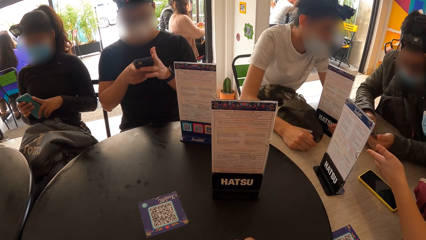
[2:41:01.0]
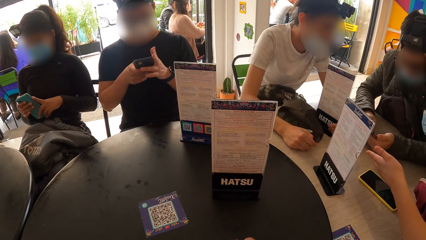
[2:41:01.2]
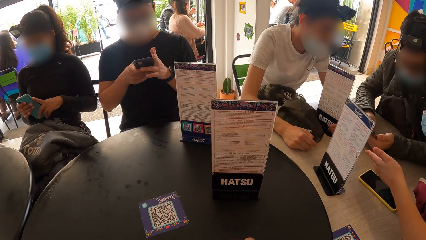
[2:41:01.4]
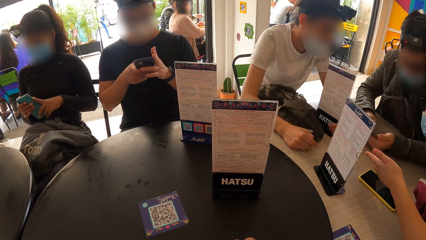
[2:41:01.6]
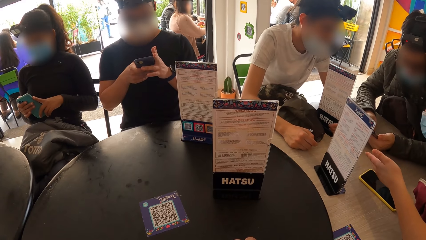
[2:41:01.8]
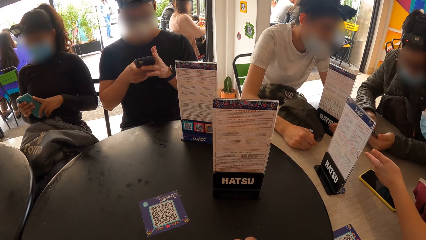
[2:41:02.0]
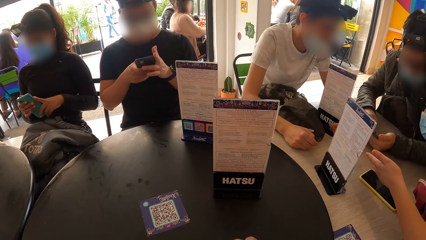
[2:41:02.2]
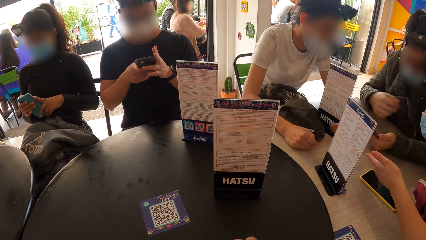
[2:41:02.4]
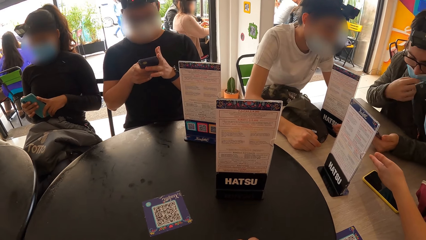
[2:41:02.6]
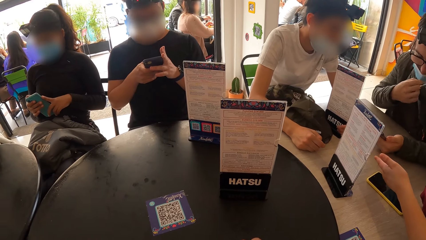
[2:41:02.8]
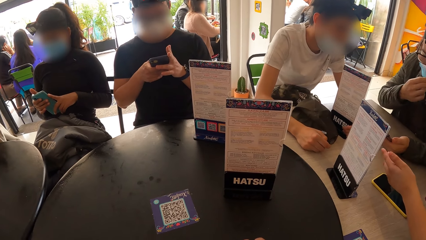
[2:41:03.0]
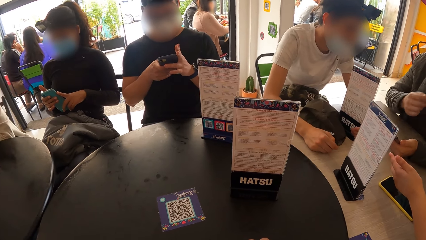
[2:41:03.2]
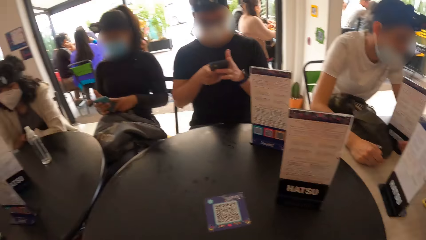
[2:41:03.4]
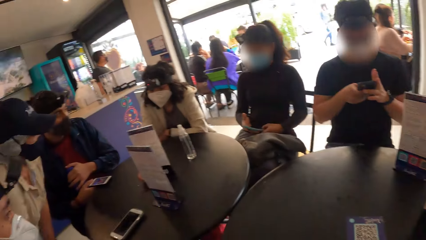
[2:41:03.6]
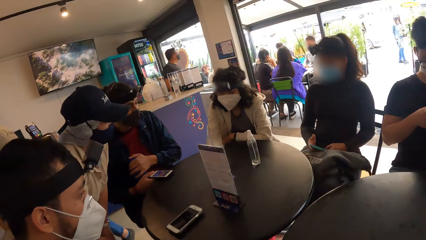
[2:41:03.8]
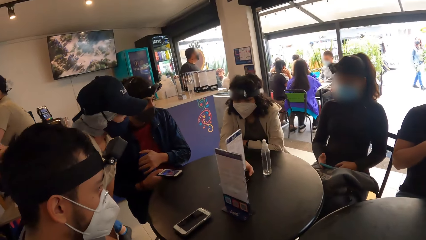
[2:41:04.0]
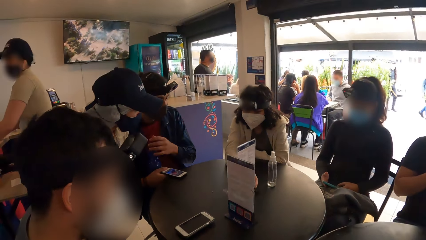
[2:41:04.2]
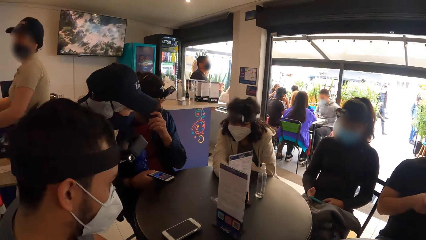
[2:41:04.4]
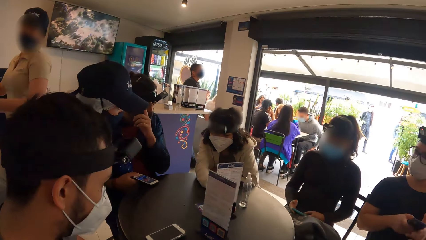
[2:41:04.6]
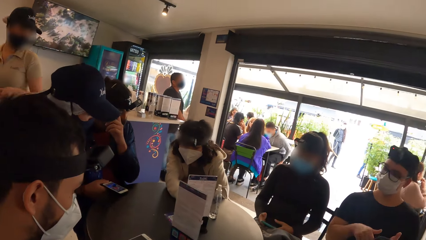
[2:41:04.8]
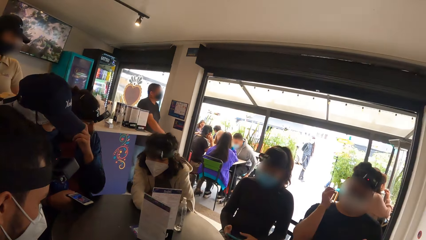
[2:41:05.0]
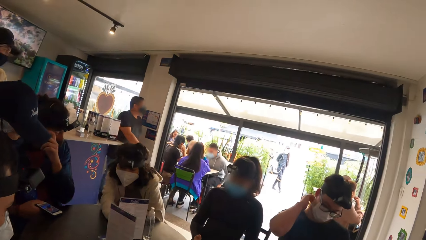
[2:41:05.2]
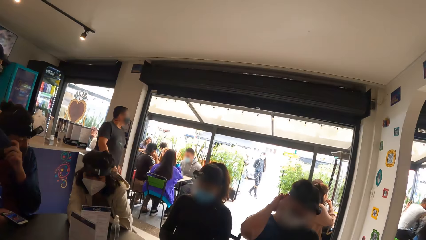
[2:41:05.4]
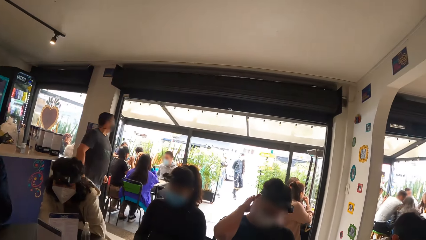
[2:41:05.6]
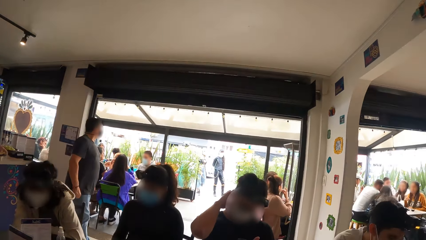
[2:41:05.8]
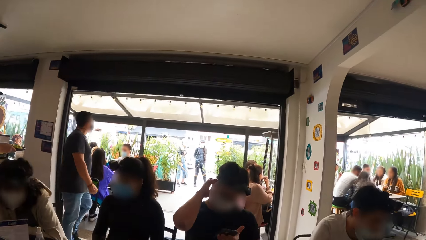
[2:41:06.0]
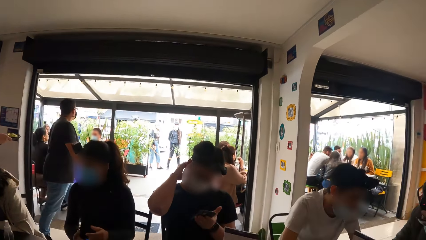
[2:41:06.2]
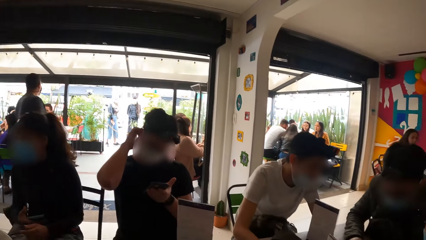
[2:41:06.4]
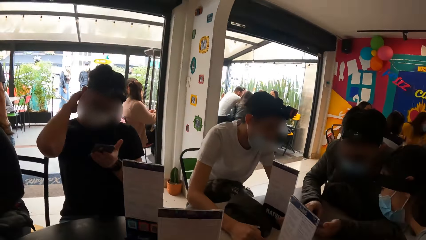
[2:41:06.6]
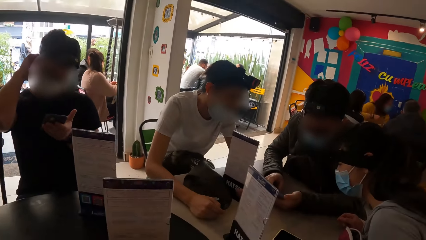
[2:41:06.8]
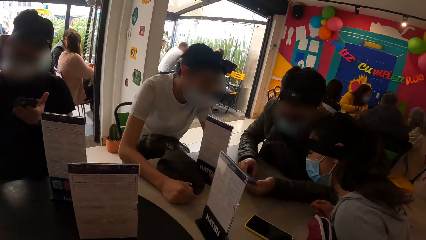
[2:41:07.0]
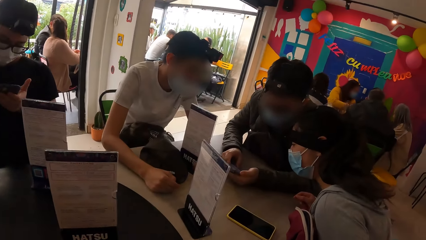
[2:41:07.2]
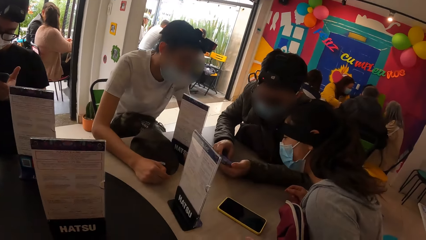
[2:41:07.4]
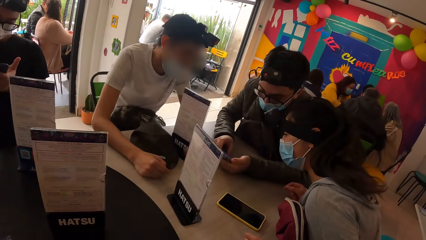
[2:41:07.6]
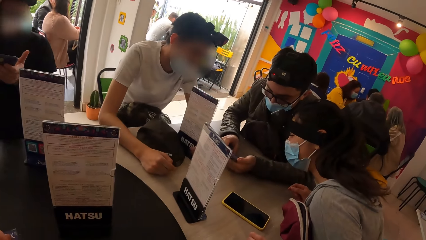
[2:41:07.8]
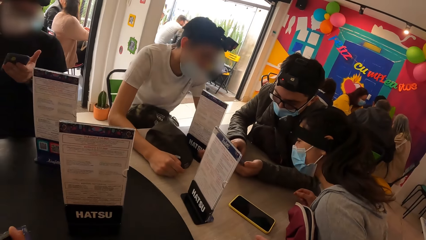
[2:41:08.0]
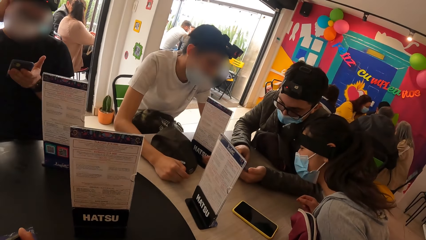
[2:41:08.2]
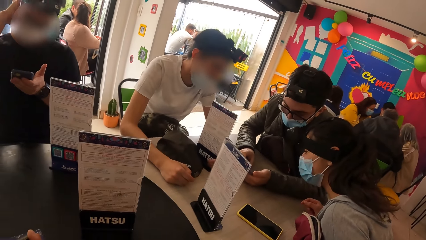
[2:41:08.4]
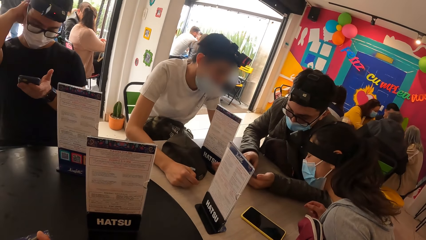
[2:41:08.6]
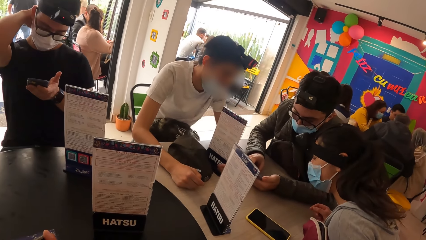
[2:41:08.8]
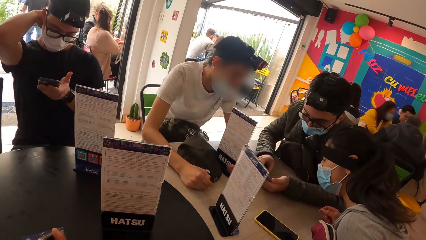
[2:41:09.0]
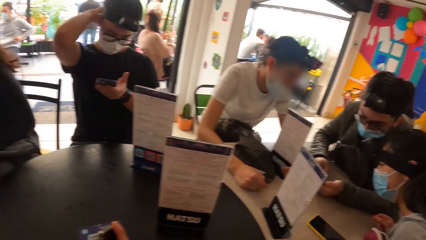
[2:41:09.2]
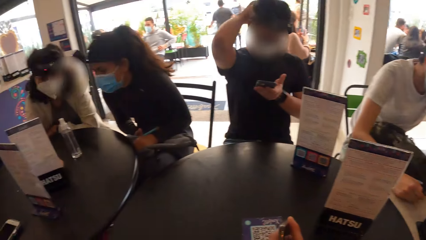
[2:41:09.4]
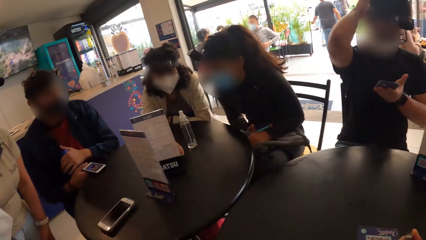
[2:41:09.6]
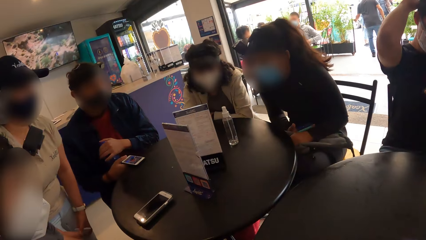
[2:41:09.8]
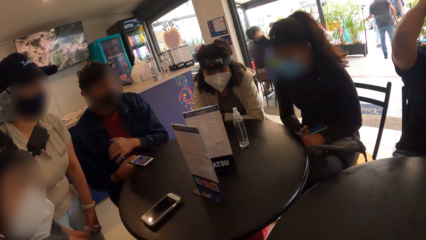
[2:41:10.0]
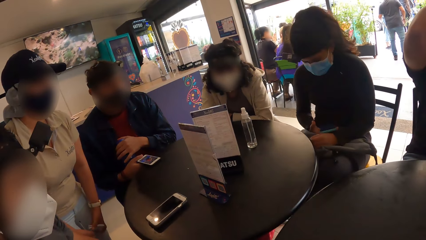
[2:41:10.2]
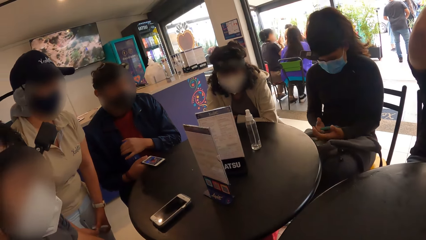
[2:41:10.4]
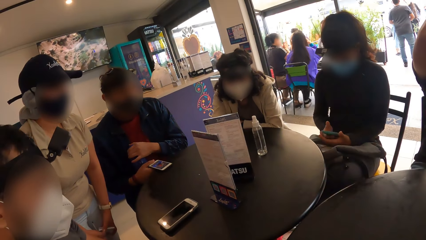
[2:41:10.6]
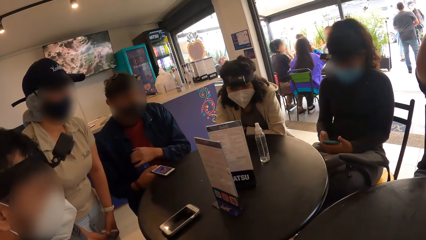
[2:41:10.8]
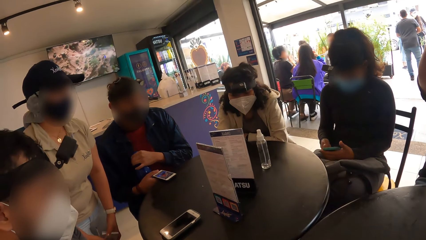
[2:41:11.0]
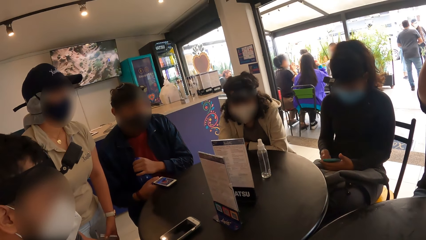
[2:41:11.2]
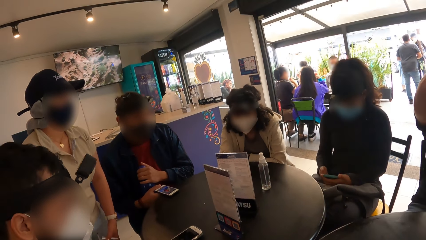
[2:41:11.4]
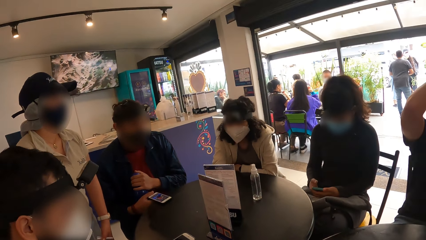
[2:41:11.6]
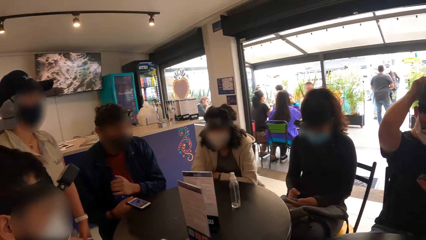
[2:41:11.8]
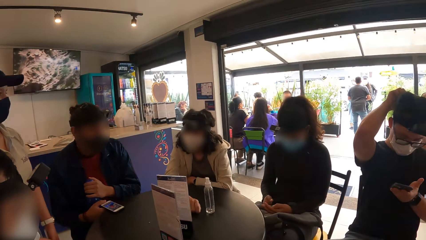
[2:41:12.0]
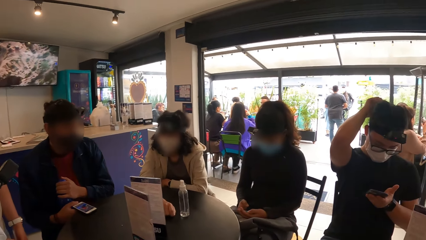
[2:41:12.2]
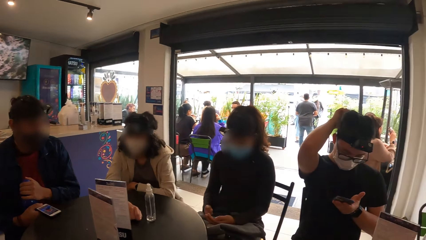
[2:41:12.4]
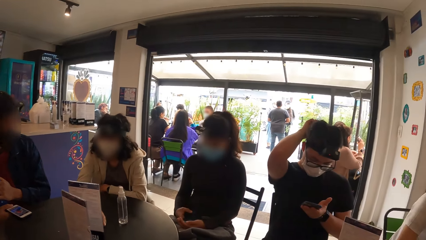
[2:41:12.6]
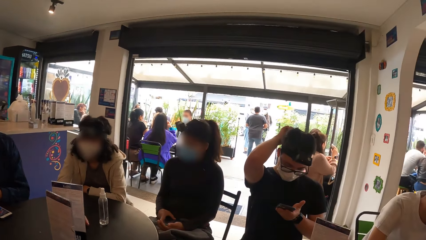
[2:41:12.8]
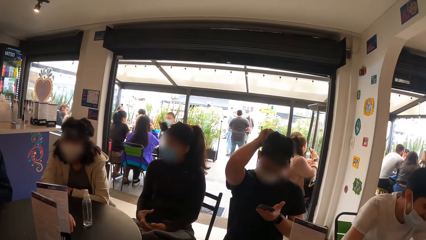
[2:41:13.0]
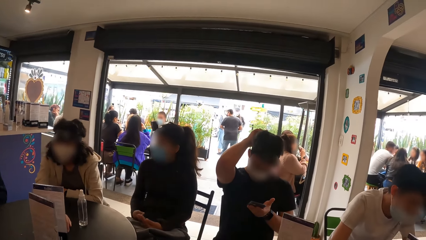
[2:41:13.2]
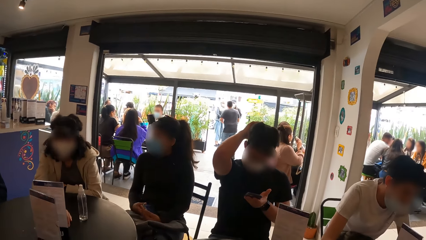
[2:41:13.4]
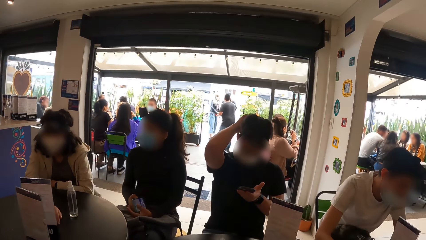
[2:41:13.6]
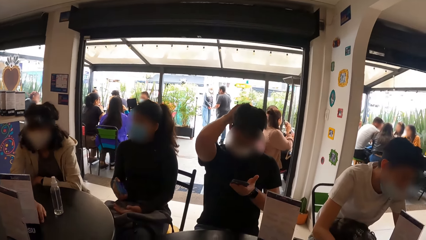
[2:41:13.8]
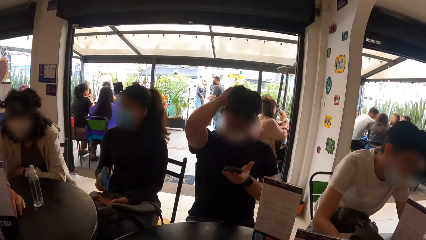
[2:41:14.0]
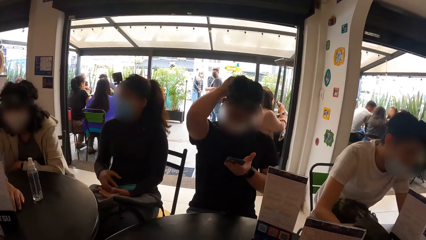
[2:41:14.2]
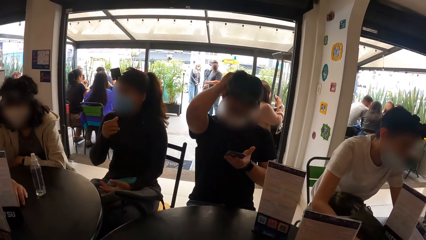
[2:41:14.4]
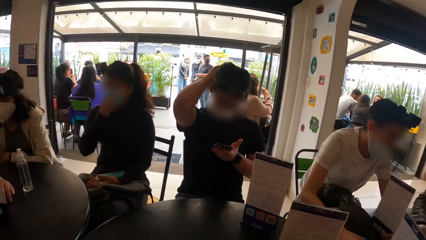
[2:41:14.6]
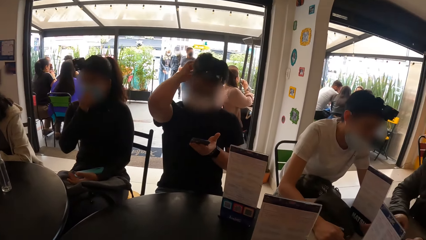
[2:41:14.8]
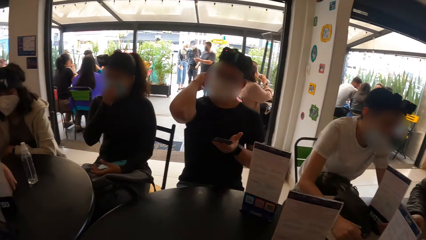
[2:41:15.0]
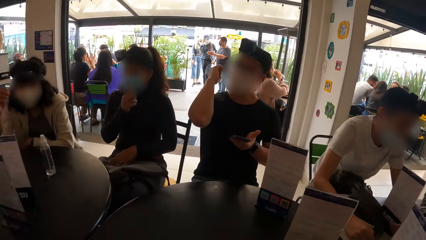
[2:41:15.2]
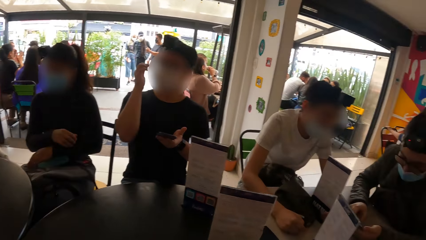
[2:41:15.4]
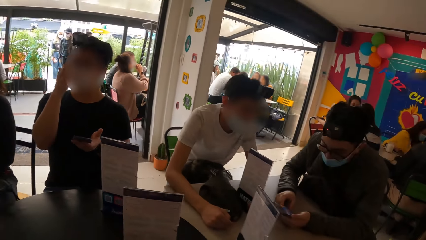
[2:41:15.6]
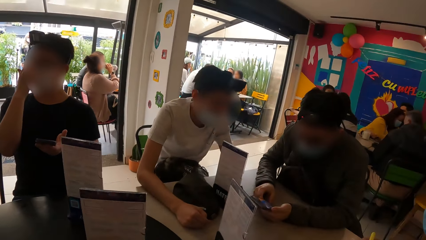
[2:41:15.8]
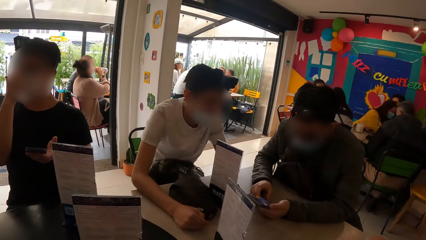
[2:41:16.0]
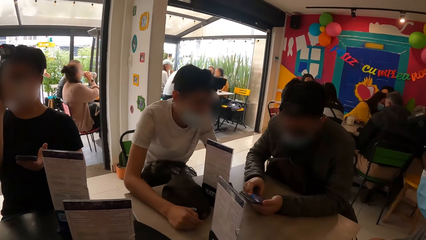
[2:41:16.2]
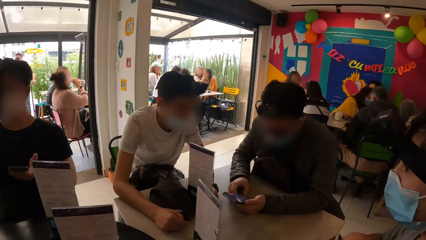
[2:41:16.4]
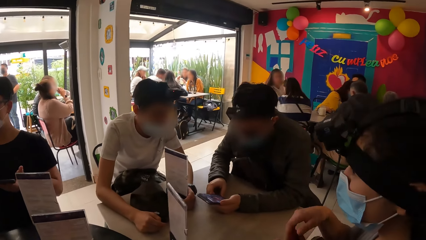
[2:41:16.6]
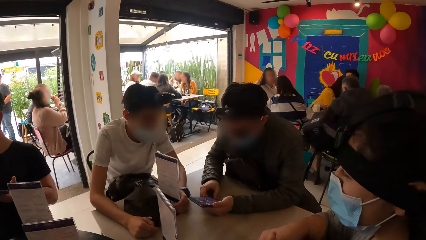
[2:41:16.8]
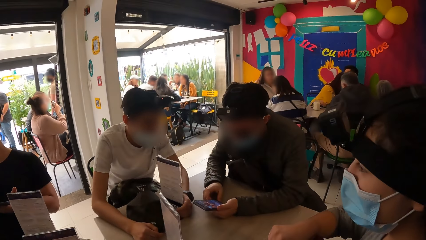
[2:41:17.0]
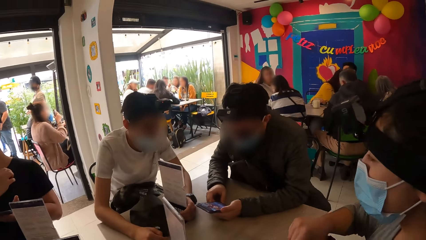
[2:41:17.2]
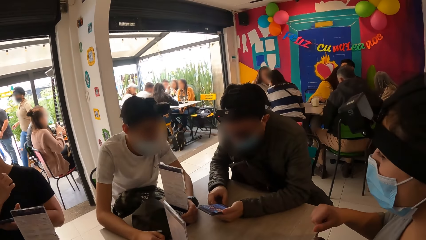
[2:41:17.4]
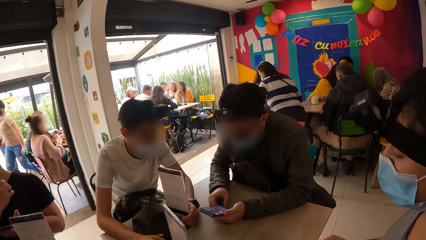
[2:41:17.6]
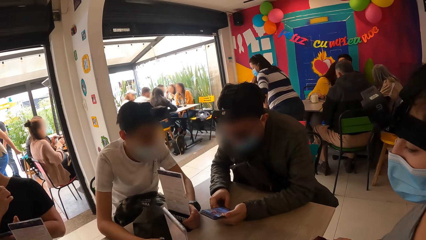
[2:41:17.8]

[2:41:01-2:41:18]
A man adjusts his face mask with his right hand. Another man scratches his neck with his right hand. A woman stares at the phone. The first man operates the mobile phone with both hands. Another woman operates the mobile phone with both hands. She flips the mobile phone upside down. She adjusts her nose mask.
